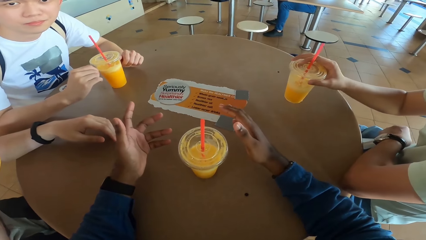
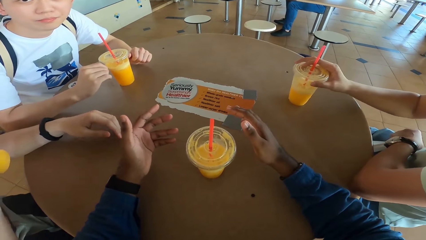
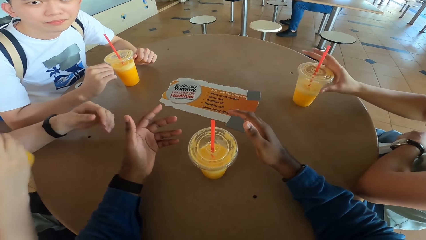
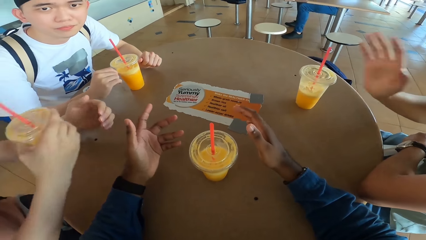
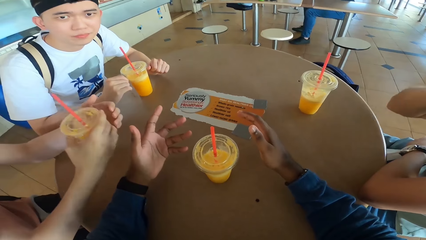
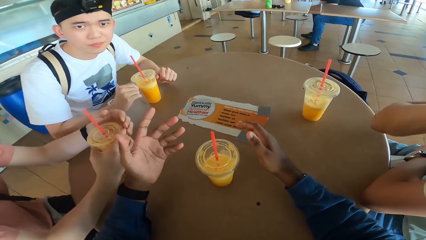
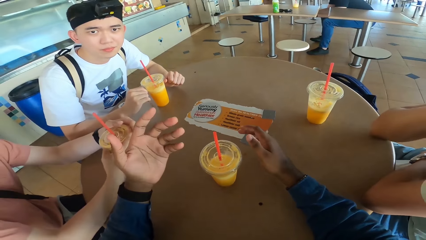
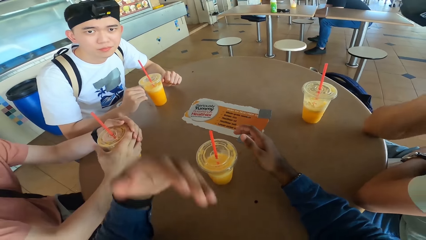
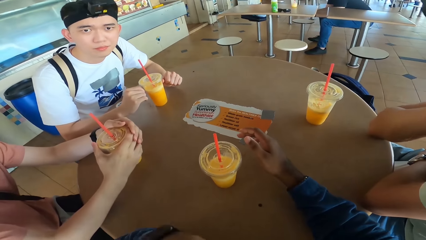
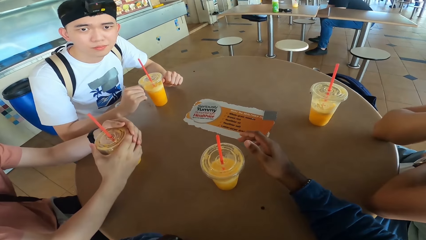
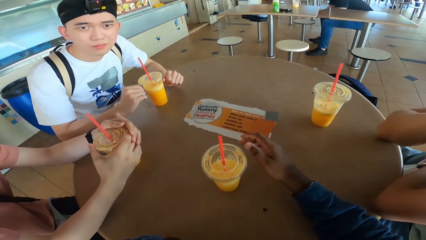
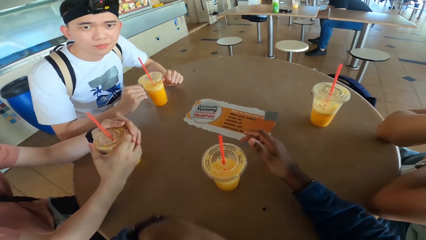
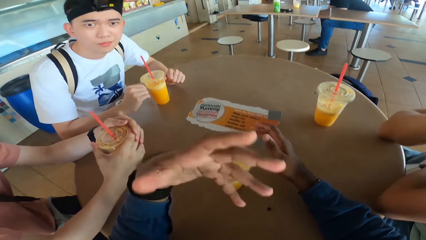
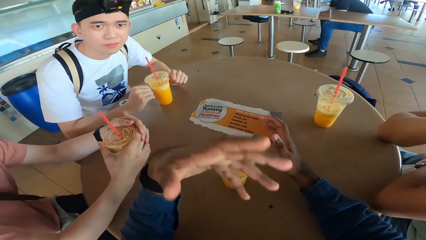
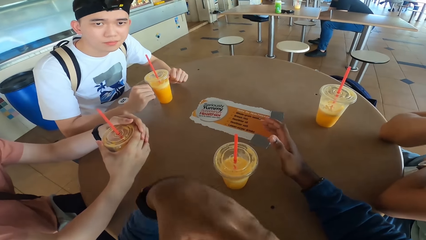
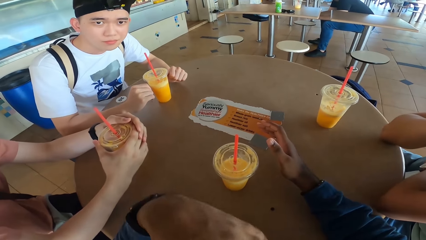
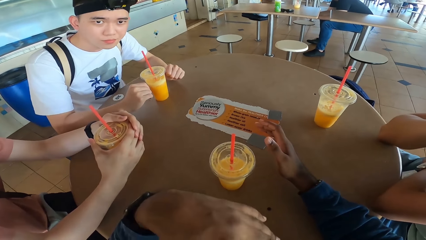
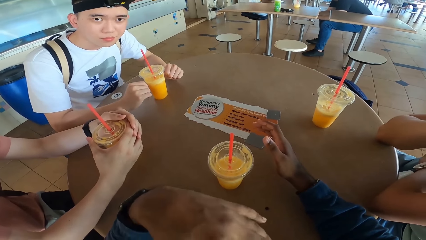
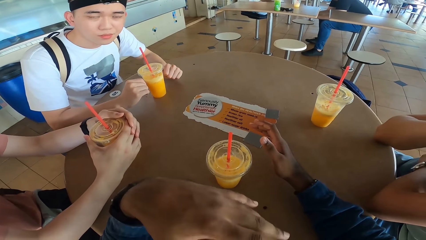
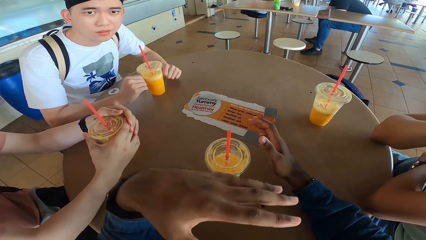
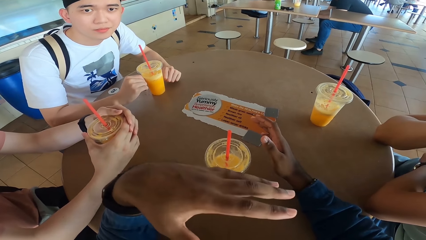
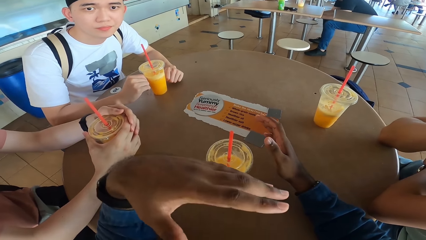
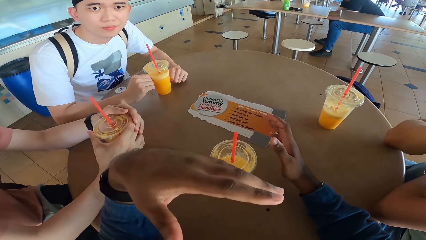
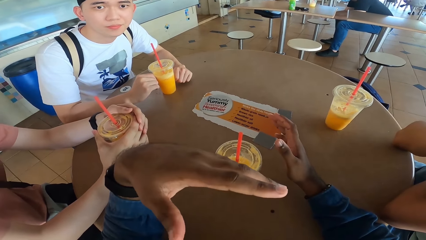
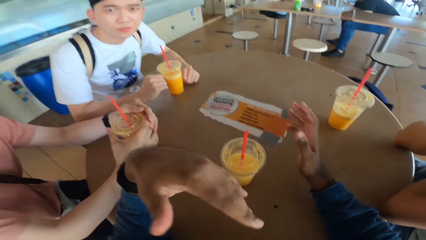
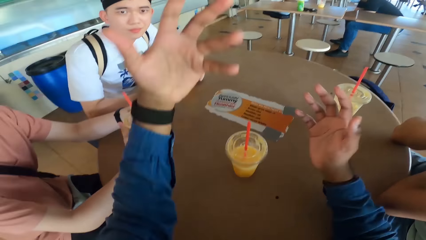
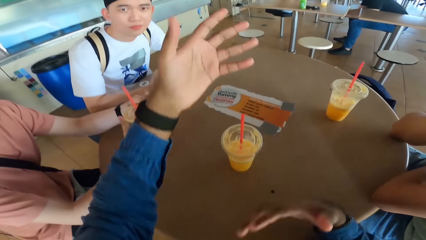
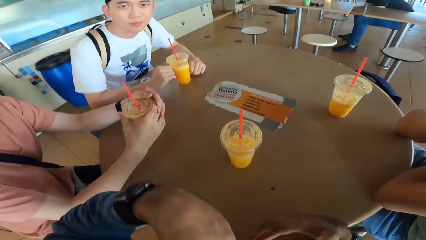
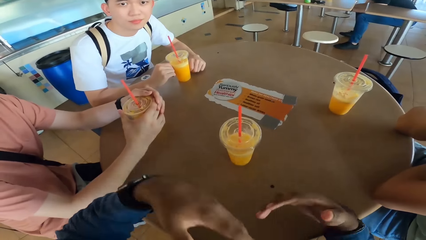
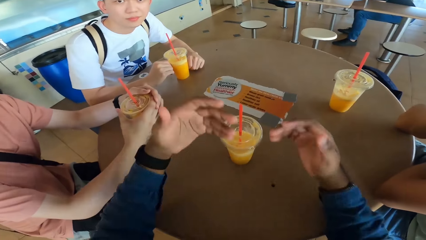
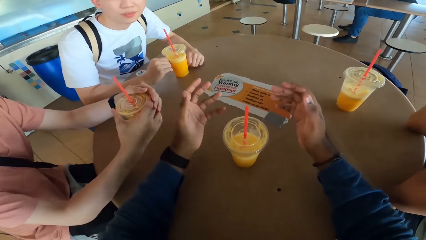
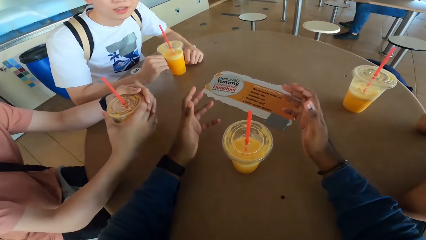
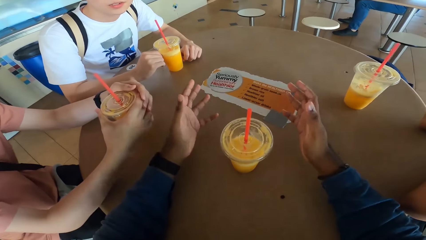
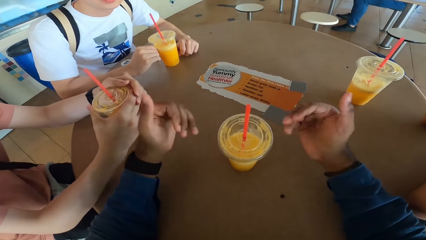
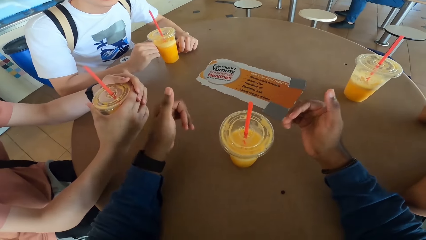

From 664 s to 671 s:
A man puts the drink on the table.

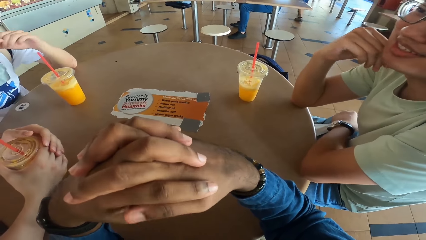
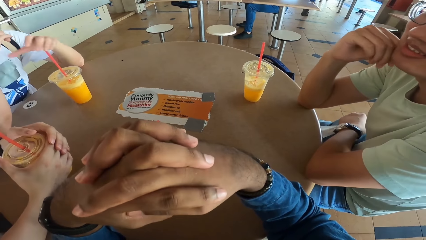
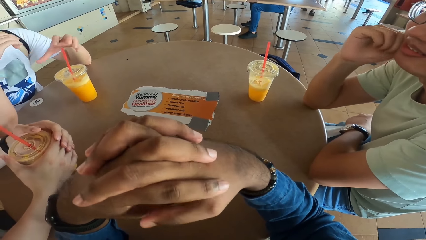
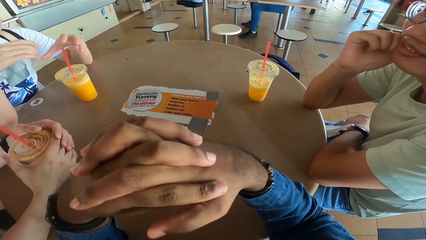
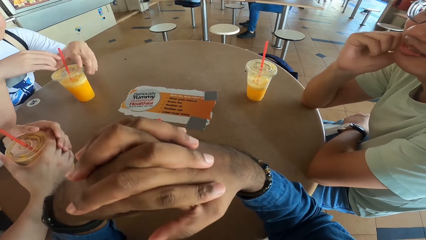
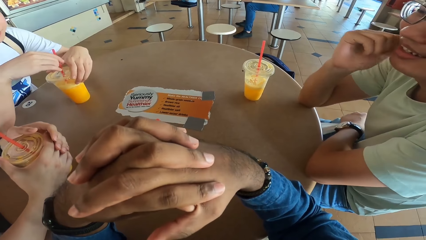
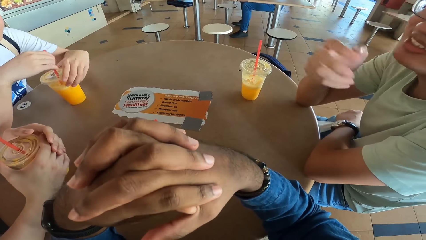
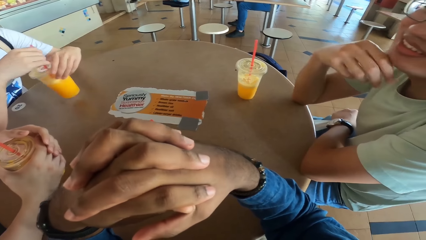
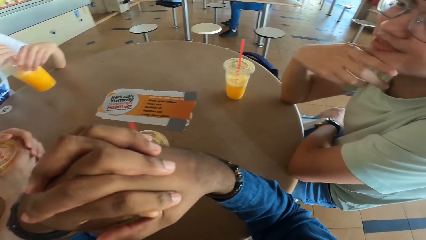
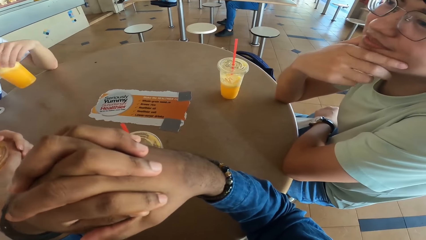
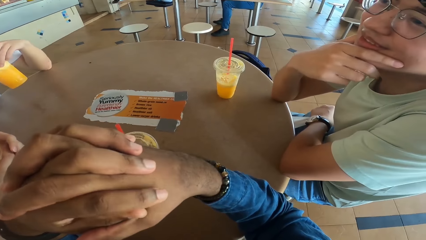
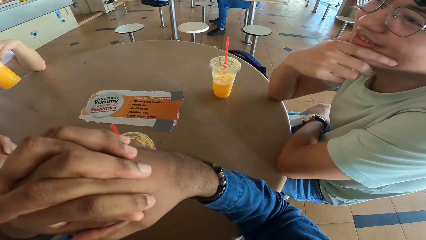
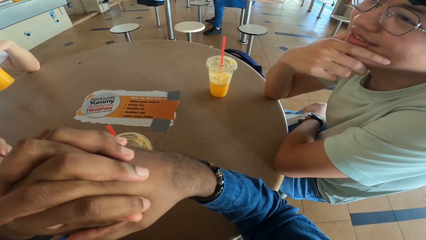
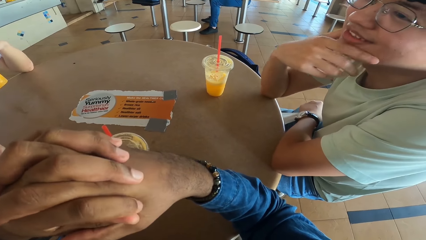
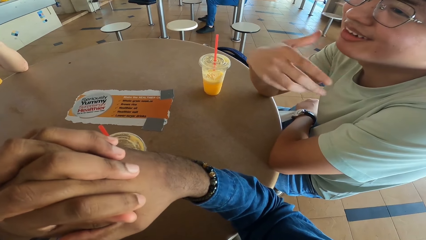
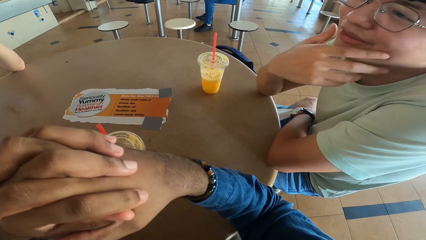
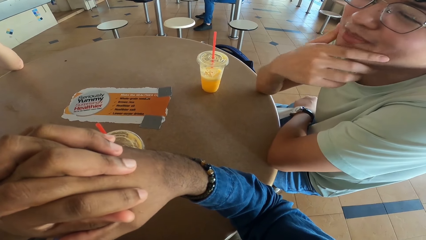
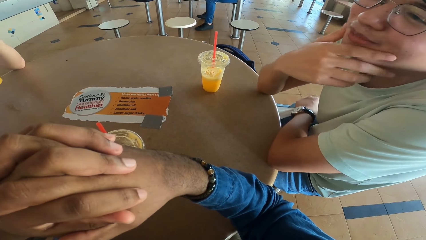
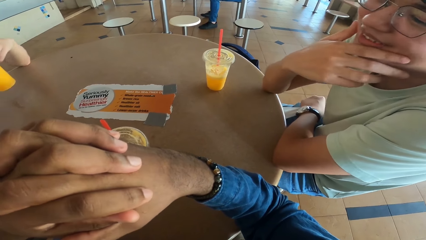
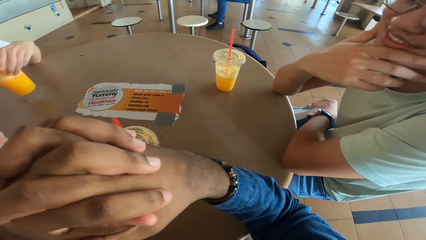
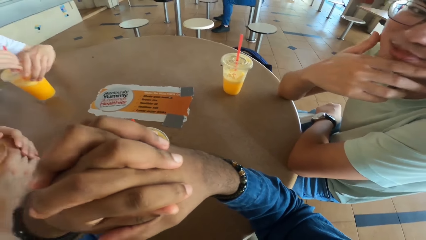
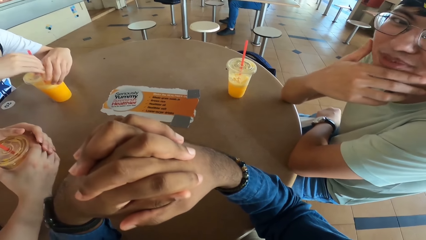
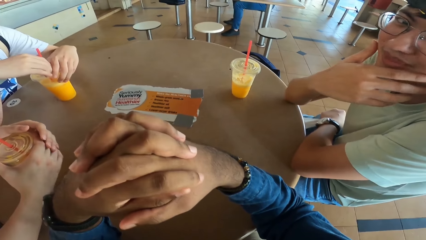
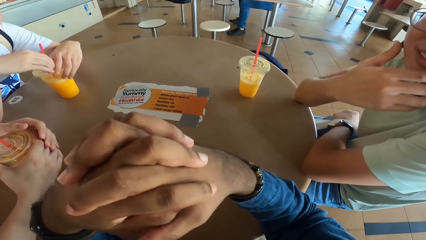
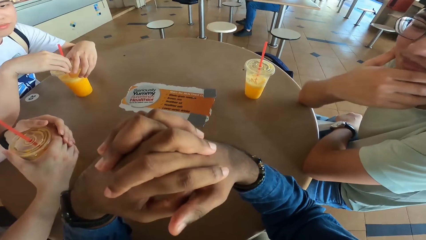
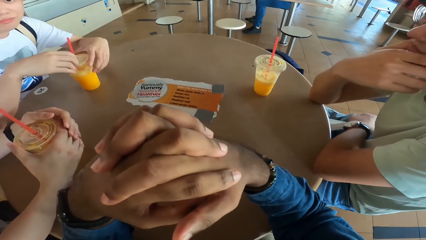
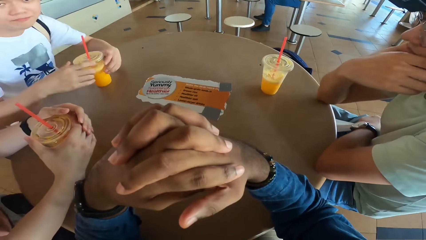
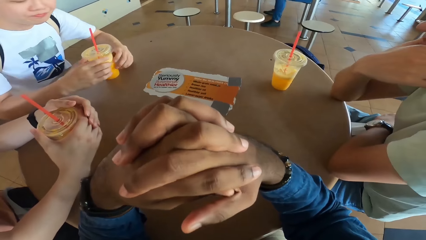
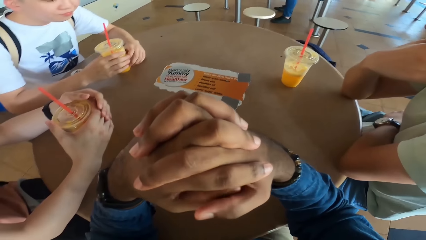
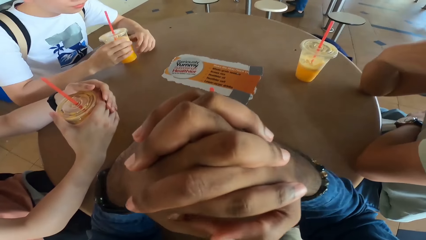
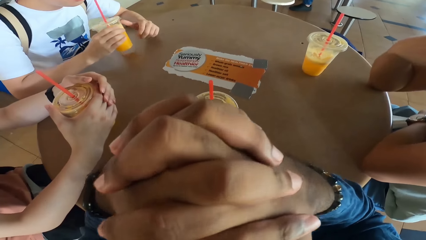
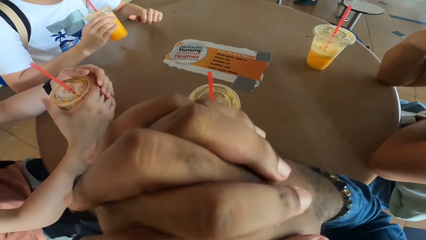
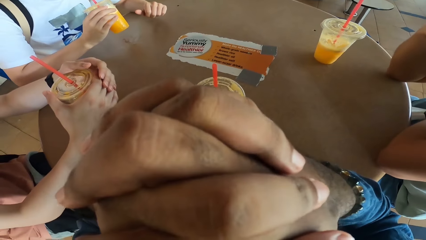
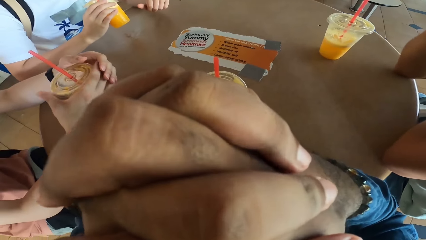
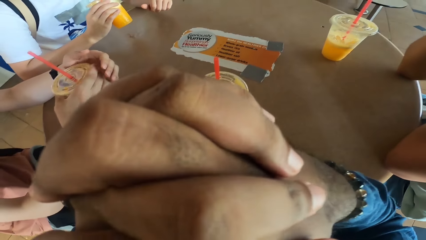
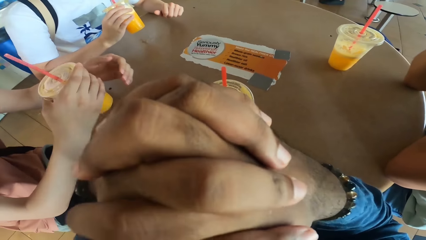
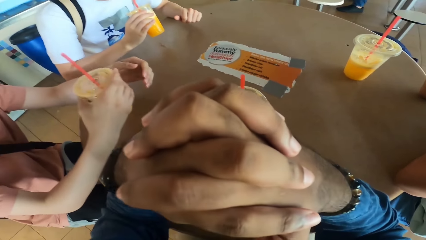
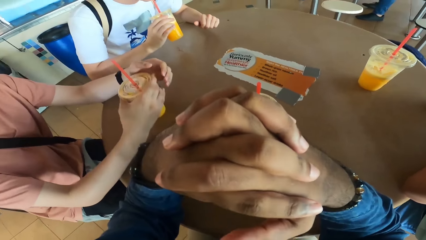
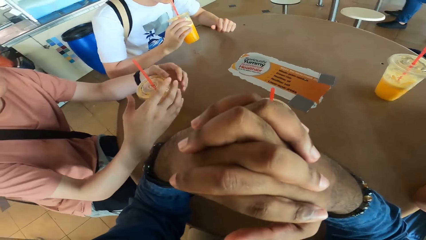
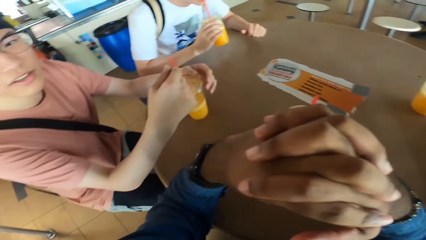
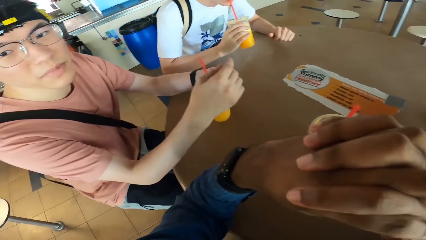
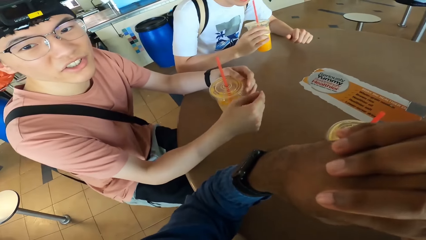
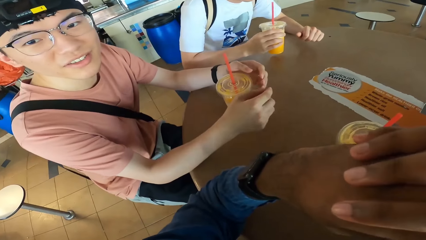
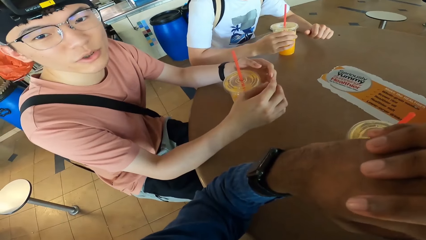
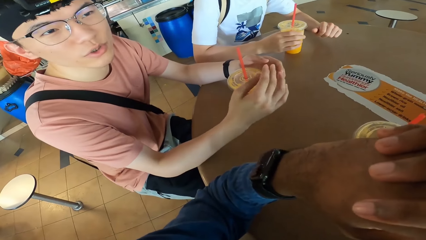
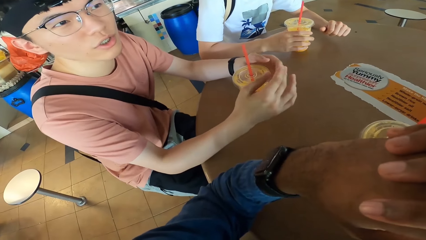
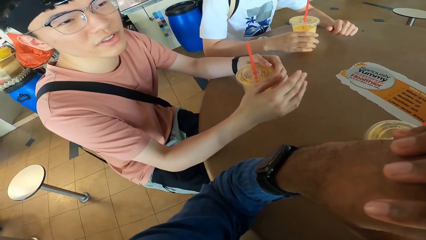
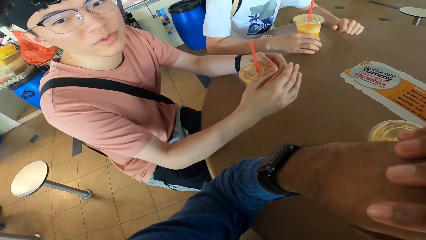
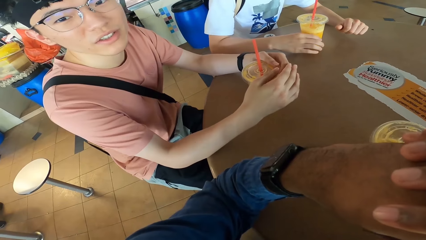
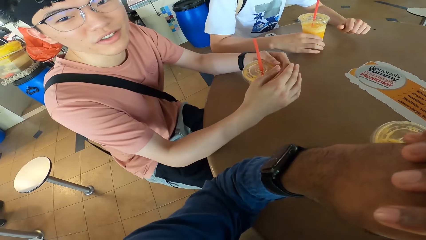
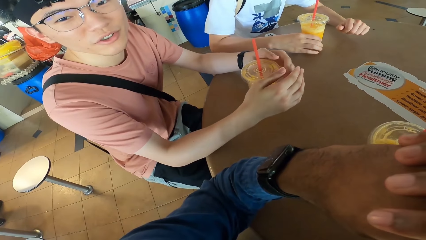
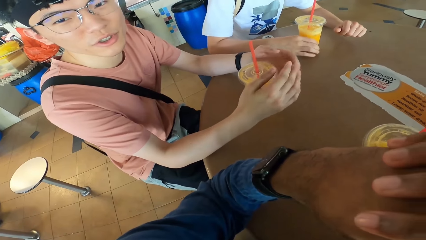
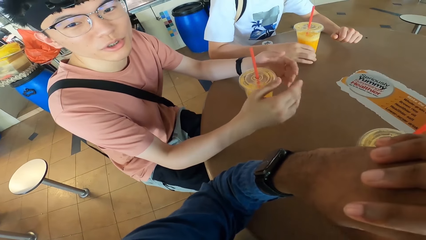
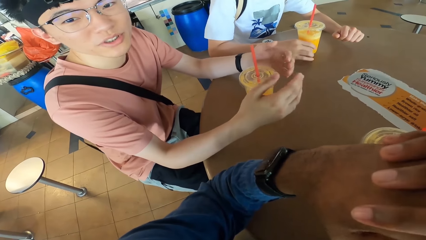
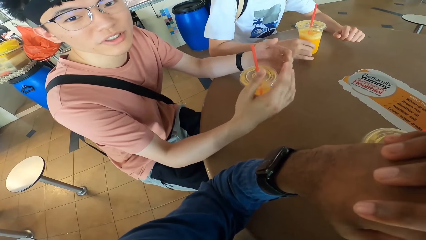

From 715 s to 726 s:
A man takes a drink. The man puts the drink at the table. The man takes the drink. Another man talks to a third man. The first man puts the drink at the table.
